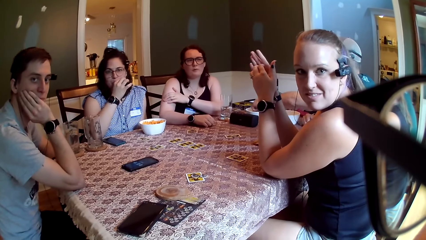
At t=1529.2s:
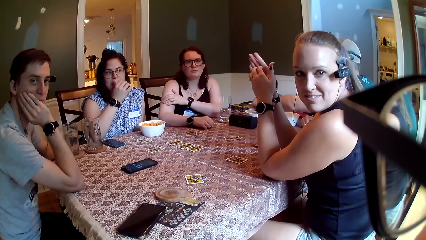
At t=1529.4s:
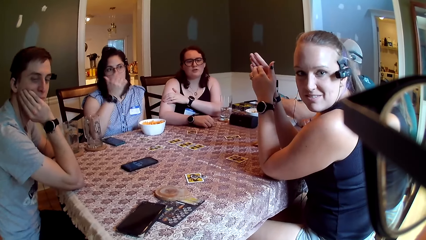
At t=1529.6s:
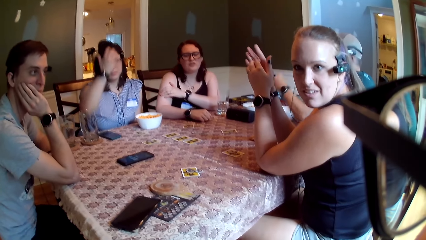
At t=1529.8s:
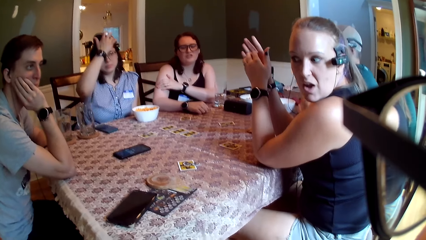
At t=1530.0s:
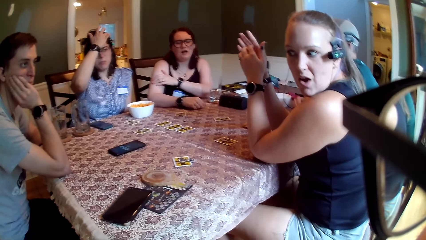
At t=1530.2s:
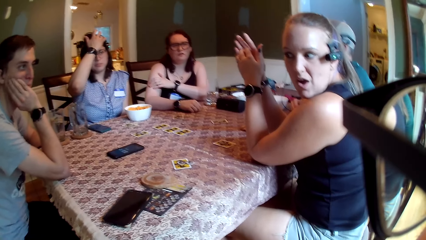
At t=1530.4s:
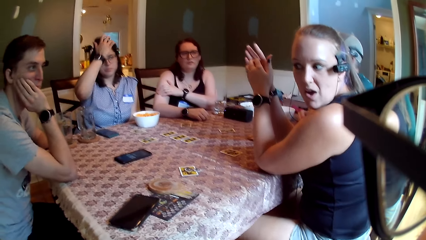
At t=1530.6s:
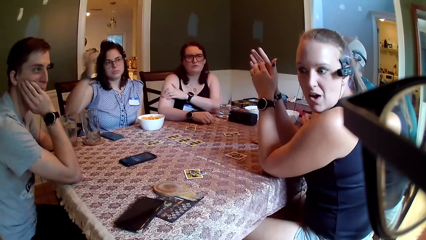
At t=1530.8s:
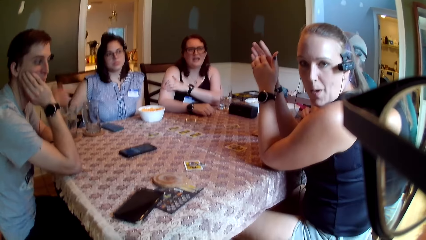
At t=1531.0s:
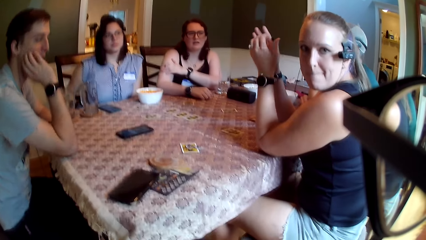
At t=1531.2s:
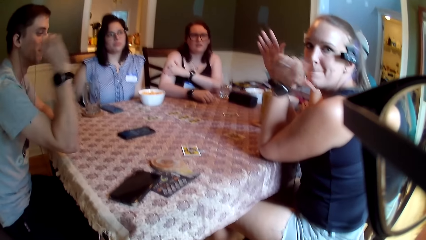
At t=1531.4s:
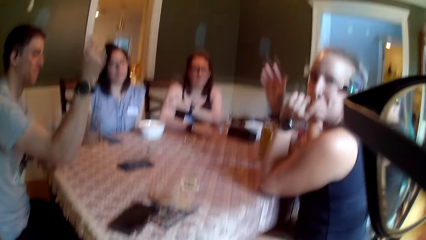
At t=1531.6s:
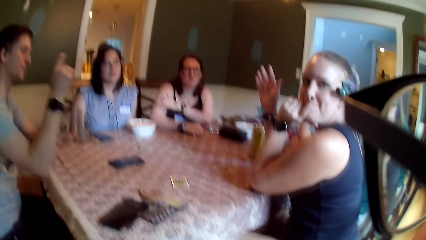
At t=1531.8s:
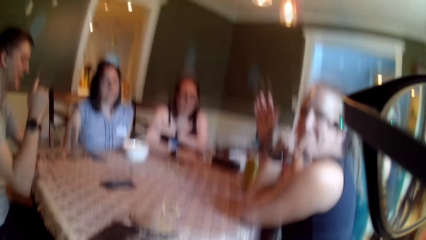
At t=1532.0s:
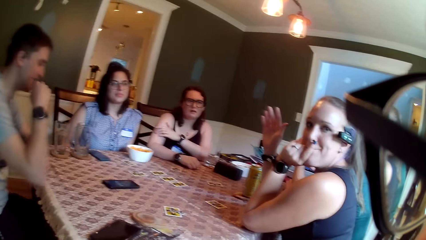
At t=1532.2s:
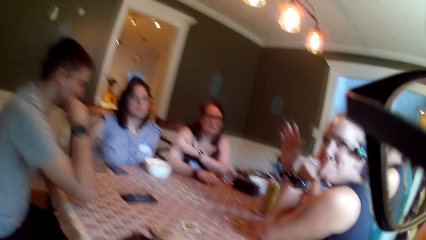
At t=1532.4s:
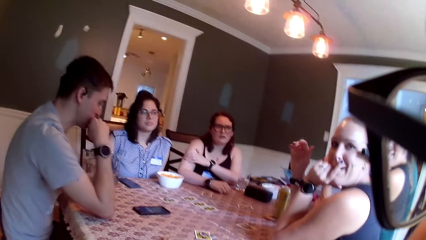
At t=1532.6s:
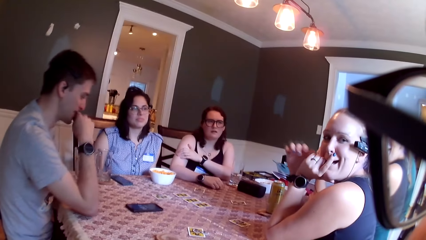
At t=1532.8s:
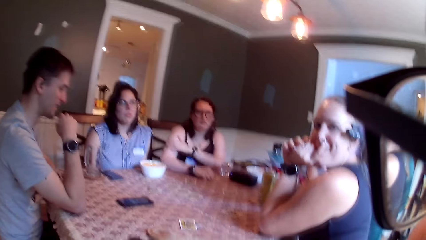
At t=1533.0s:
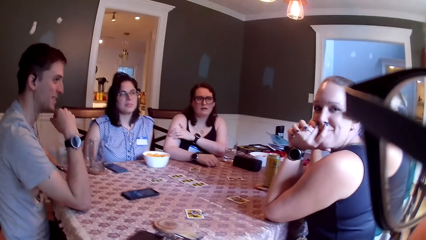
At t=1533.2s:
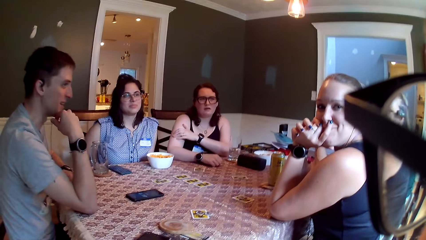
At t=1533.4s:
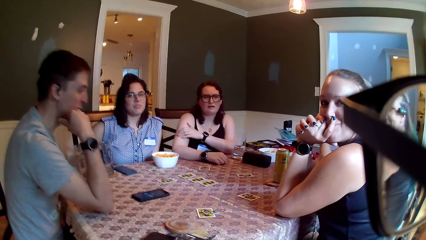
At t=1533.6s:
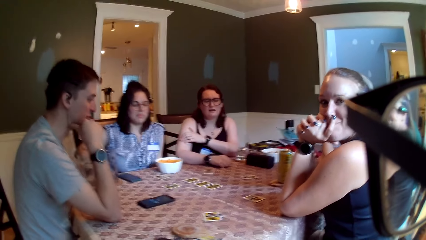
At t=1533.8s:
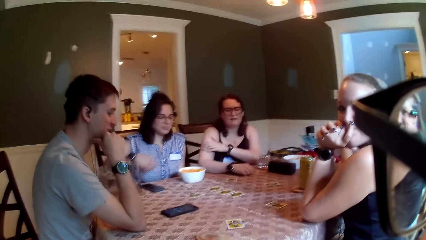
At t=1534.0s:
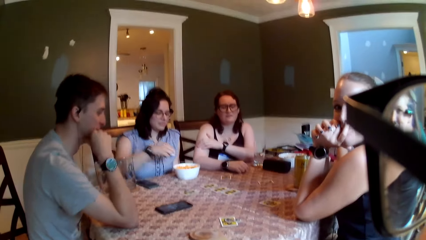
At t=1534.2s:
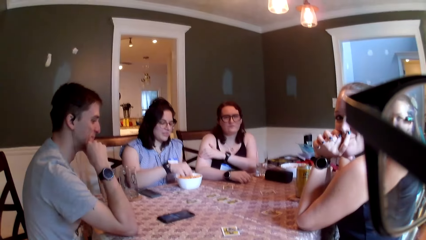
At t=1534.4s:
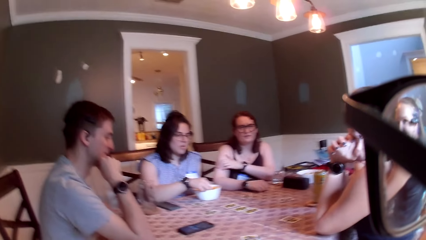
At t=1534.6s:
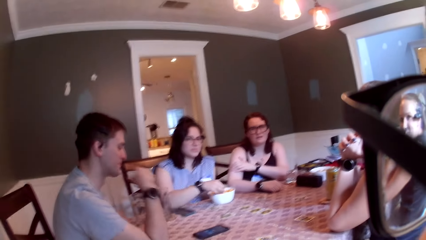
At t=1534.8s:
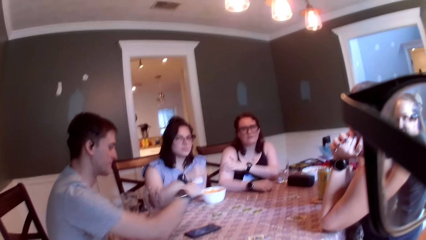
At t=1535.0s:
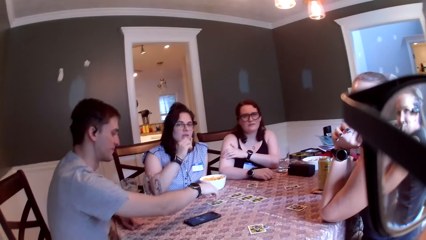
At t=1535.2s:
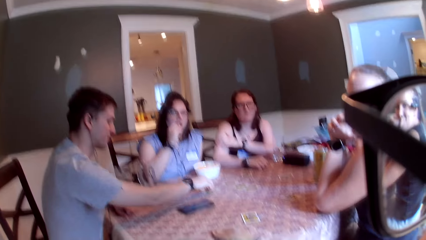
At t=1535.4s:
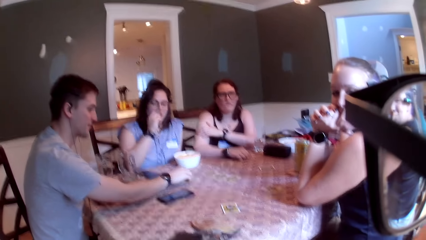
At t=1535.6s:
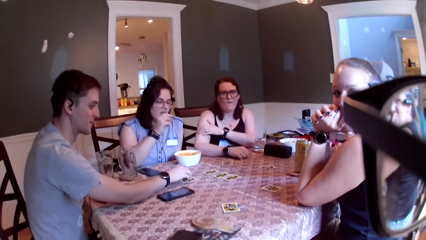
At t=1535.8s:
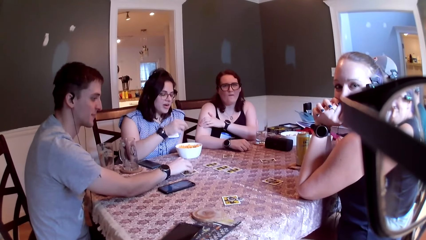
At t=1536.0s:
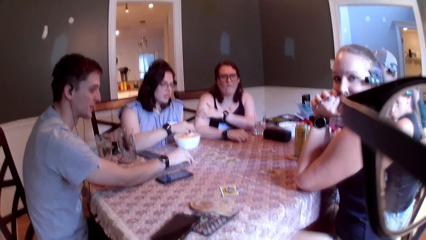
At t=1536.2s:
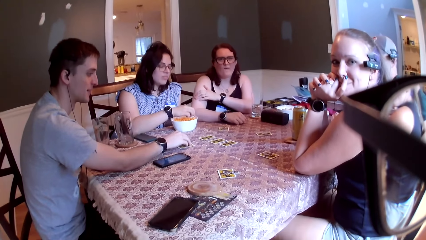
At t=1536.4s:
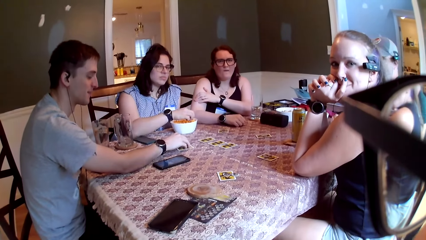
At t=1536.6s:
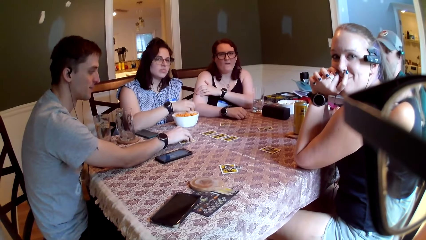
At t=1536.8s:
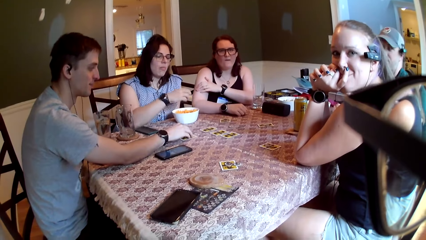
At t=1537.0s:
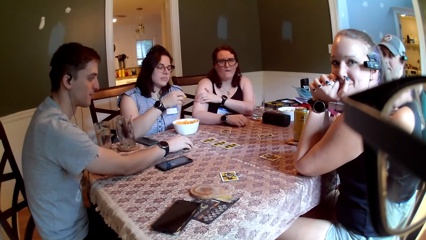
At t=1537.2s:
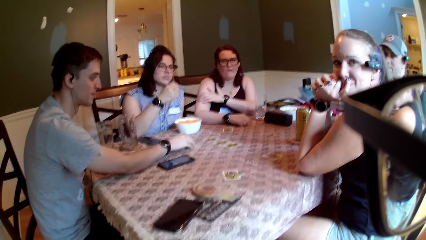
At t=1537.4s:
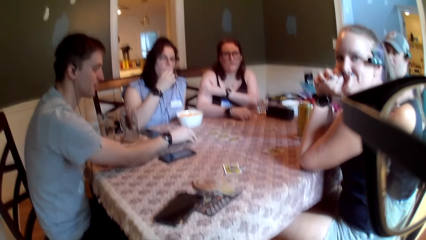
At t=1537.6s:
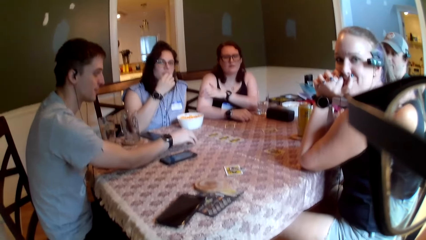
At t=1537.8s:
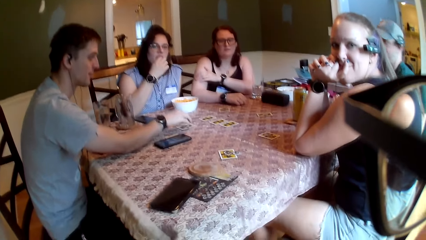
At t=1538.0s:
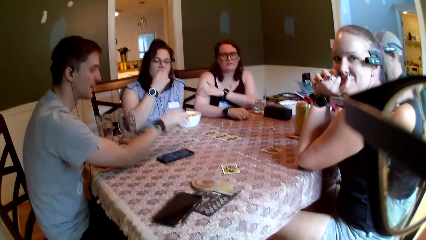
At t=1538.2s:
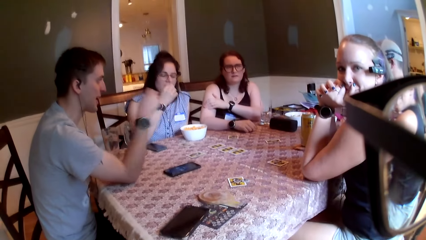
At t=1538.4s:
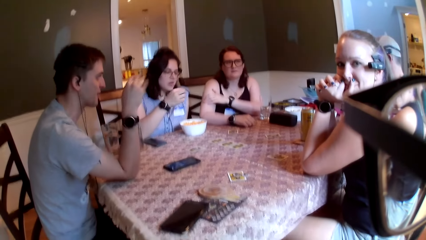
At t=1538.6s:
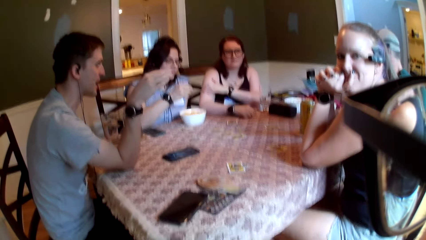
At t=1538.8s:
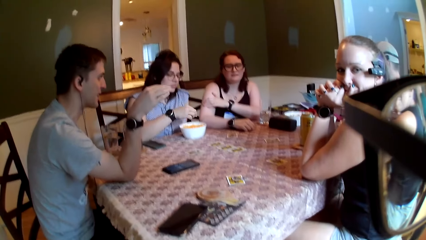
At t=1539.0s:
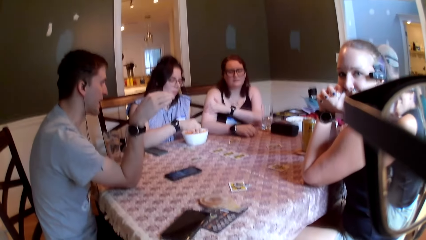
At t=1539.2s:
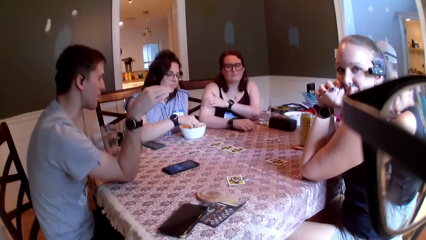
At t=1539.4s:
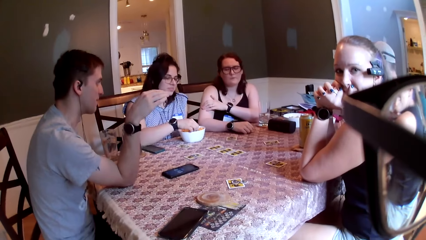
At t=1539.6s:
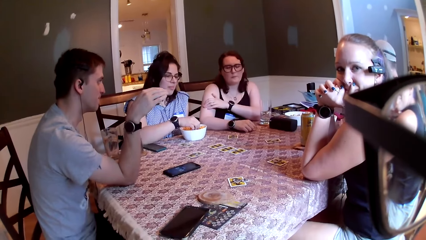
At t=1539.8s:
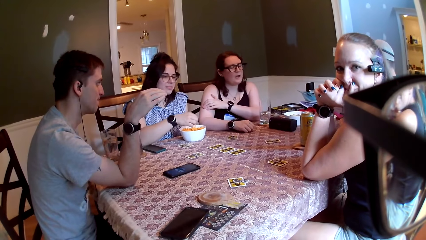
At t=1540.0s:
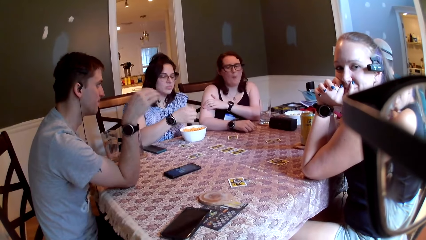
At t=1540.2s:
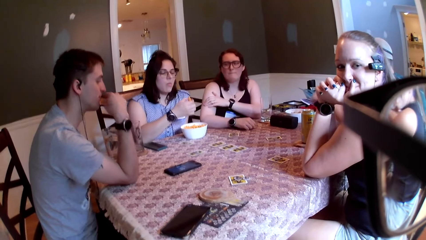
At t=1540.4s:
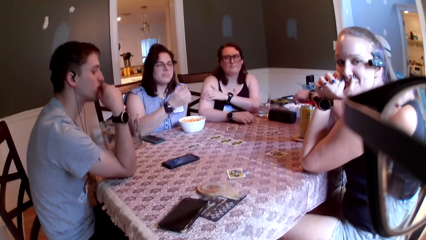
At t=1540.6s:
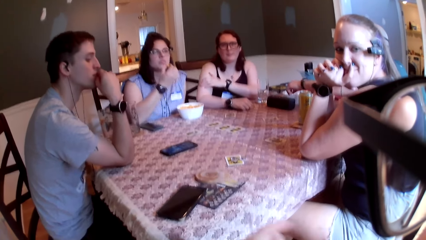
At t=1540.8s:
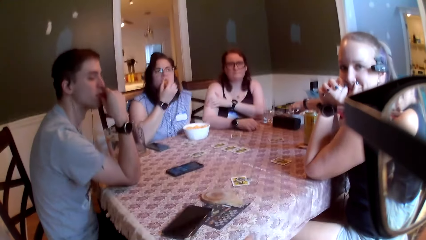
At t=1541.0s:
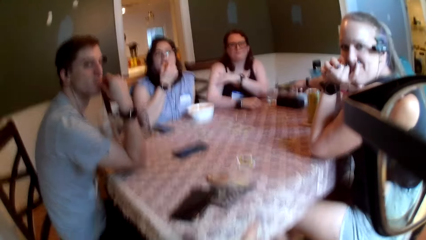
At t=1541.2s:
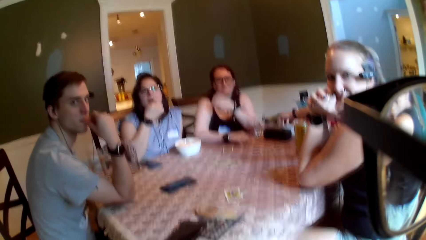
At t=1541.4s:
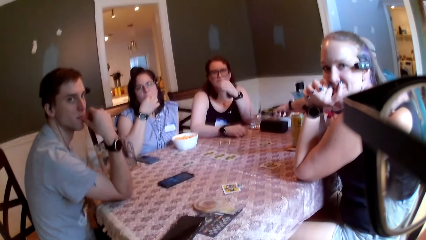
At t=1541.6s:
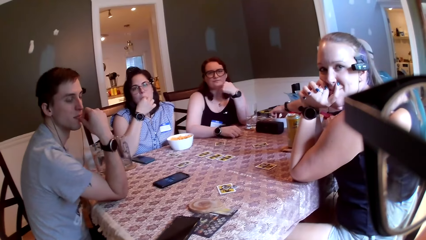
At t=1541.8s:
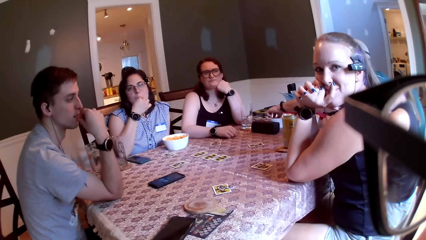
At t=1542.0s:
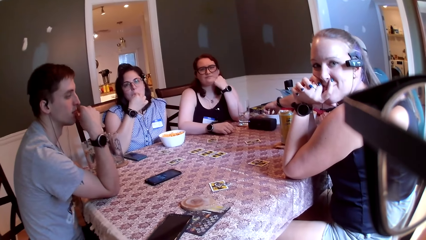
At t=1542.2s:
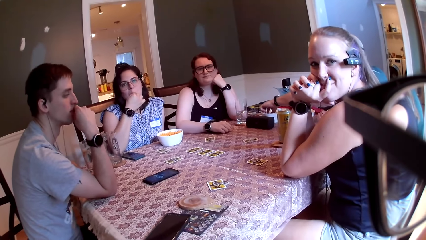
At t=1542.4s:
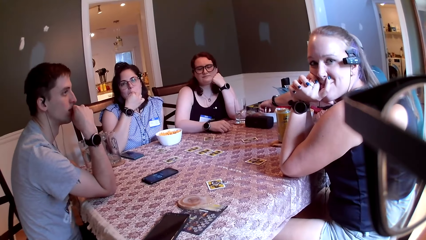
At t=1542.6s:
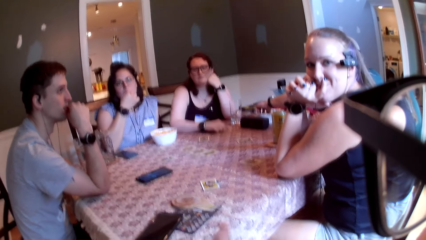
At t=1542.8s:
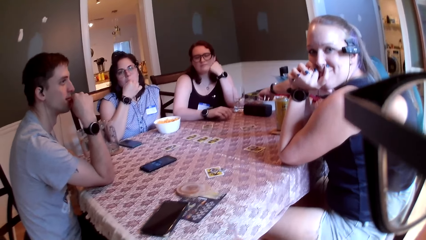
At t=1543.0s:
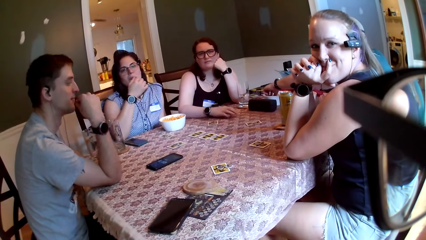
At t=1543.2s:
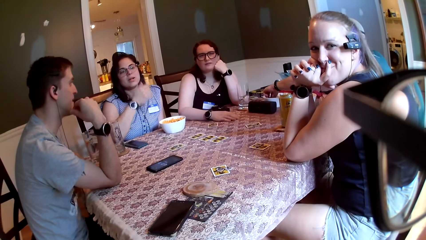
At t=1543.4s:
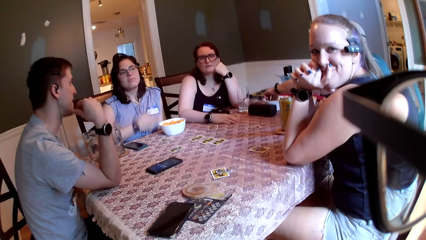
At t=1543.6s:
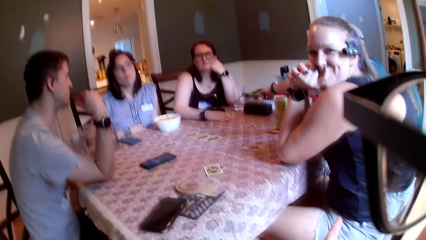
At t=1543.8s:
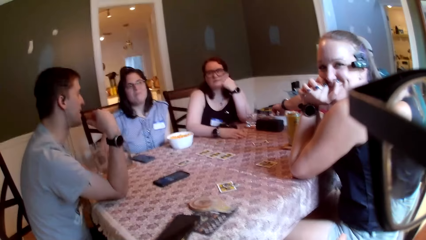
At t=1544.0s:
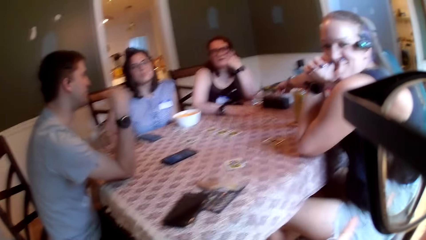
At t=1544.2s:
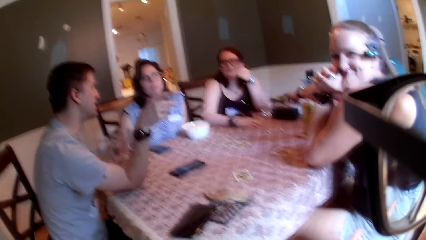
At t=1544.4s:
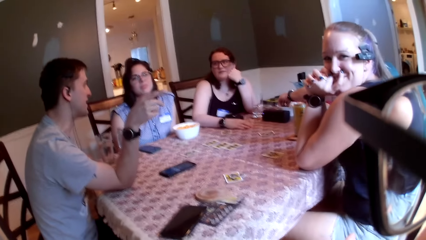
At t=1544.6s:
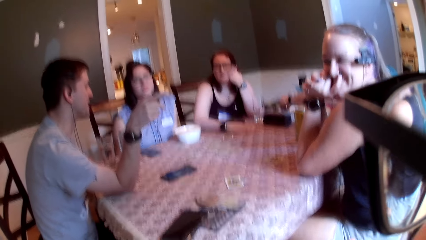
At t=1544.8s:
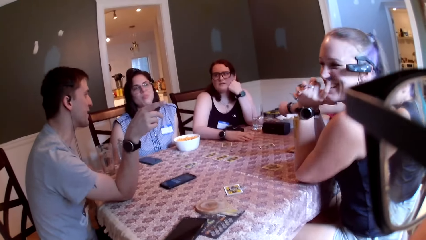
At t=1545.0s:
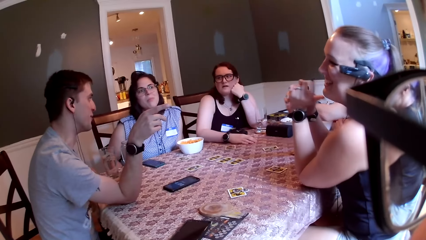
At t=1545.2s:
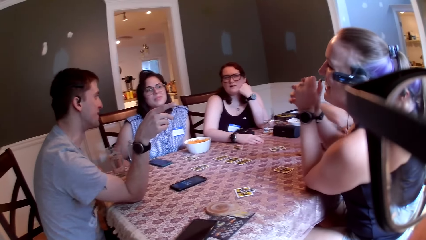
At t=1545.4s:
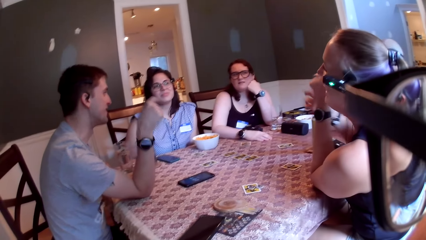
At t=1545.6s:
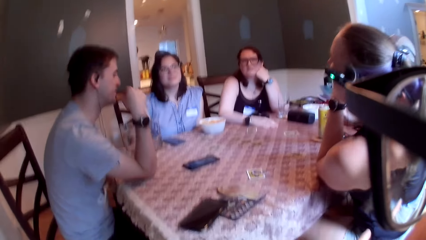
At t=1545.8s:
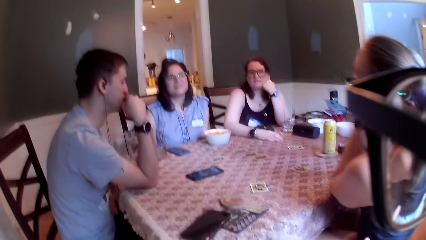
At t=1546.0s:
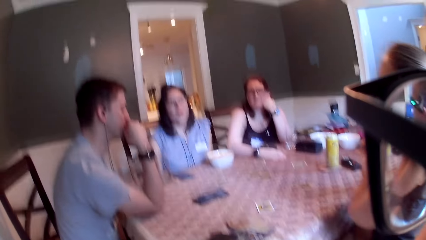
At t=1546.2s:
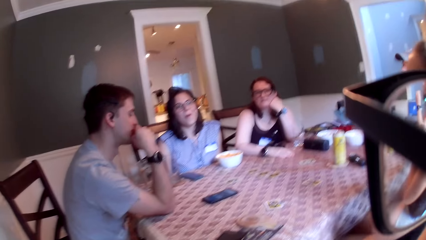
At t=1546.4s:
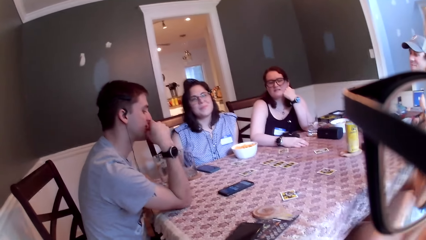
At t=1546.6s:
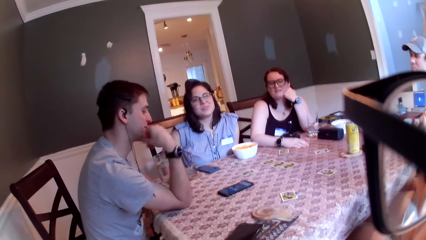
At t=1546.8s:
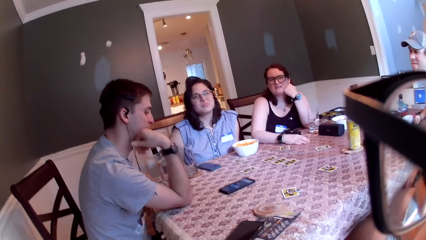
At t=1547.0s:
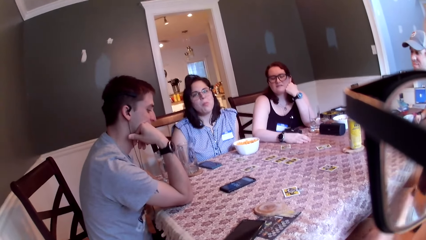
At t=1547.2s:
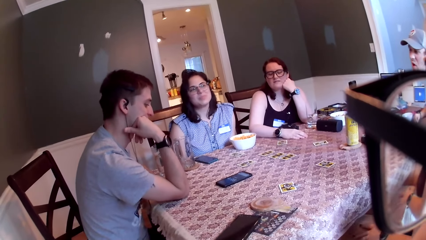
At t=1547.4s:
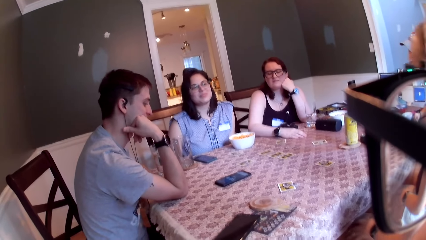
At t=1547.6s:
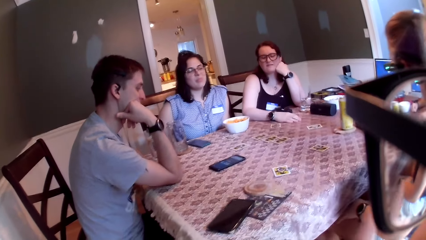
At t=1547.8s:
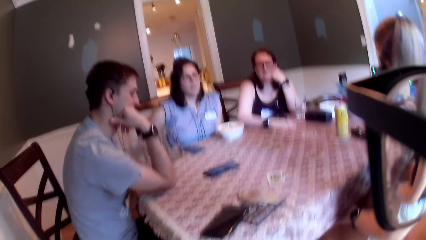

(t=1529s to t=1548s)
A woman speaks to a group of people on the table. Another woman scratches her head with her right hand. The camera wearer speaks to the group of people on the table. A third woman touches her mouth with her left hand. A man speaks to the group of people on the table. The camera wearer speaks to the group of people on the table. The second woman picks up a cheese from the bowl with her right hand and puts some cheese in her mouth with her right hand. Another man touches a card on the table. The second woman picks up a cheese from the bowl with her right hand. The other man removes his right hand from the card on the table. The second woman puts some cheese in her mouth with her right hand. The other man speaks to the group of people on the table. The second woman picks up a cheese from the bowl with her right hand and puts some cheese in her mouth with her right hand. The camera wearer speaks to the group of people on the table. The second woman hits the table with the wristwatch on her right hand. The other man speaks to the group of people on the table.
